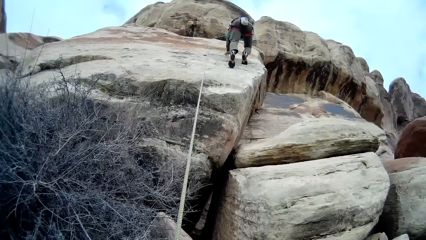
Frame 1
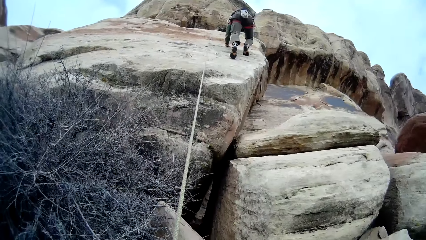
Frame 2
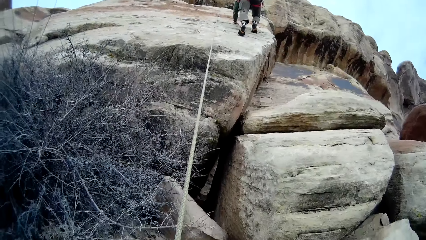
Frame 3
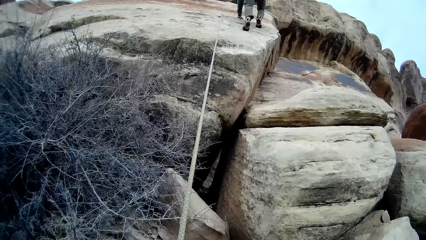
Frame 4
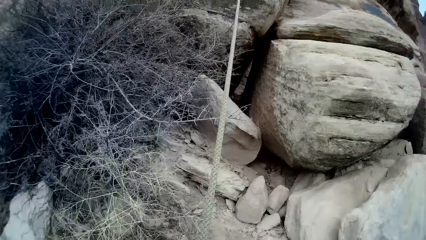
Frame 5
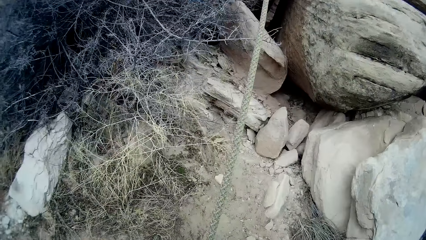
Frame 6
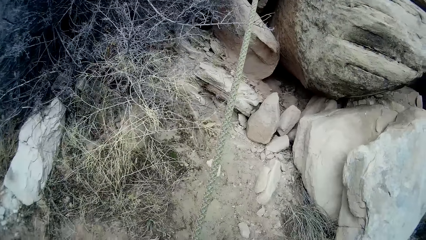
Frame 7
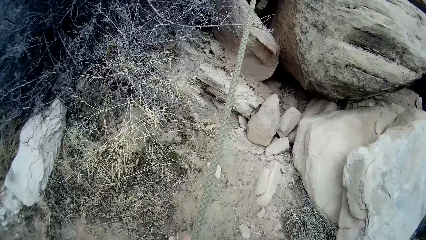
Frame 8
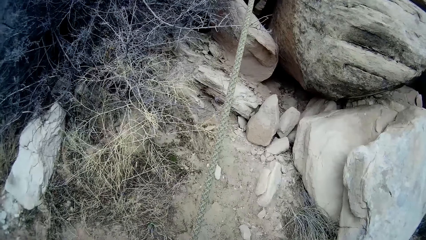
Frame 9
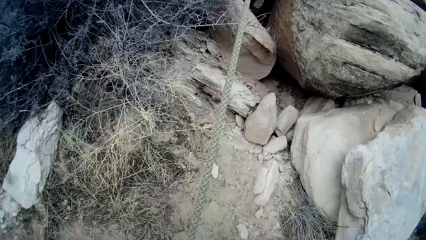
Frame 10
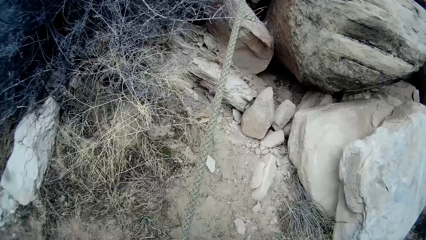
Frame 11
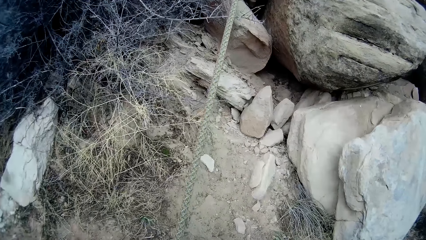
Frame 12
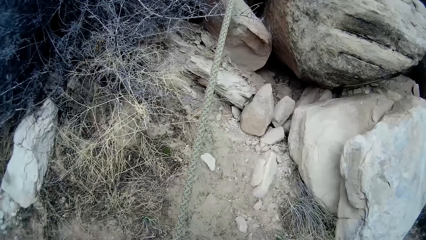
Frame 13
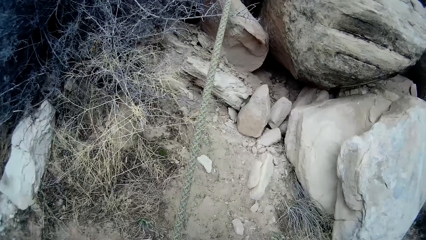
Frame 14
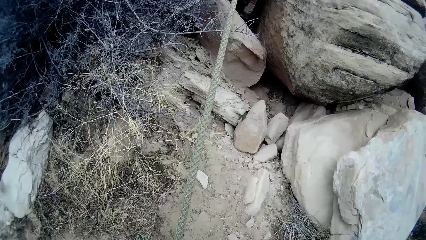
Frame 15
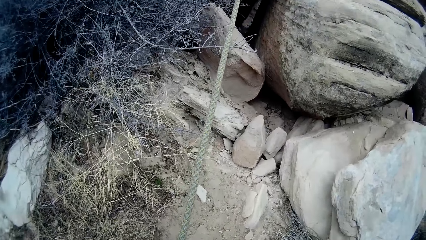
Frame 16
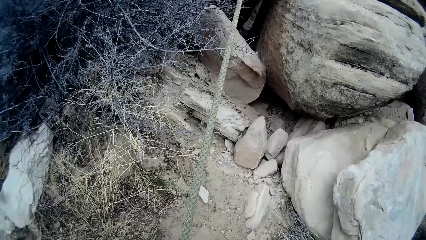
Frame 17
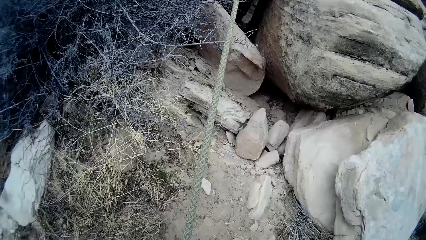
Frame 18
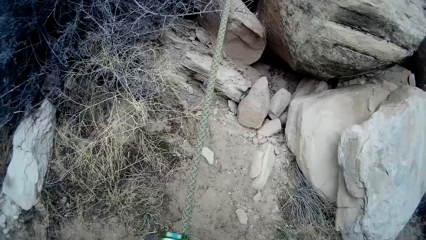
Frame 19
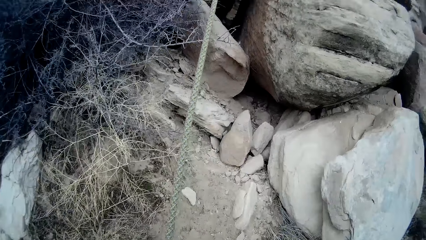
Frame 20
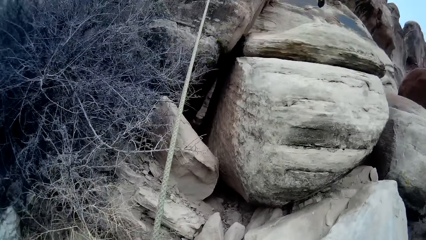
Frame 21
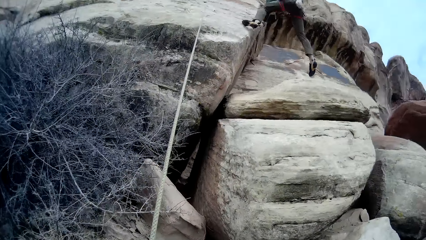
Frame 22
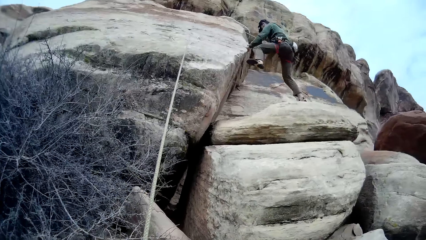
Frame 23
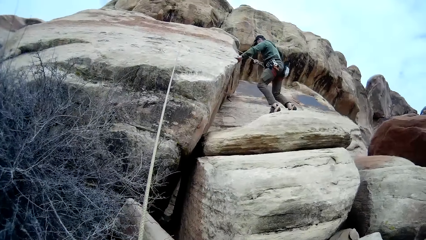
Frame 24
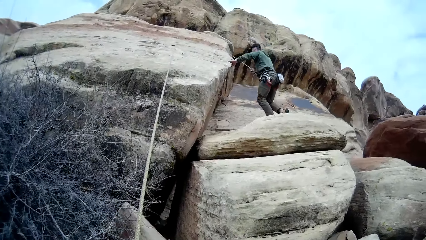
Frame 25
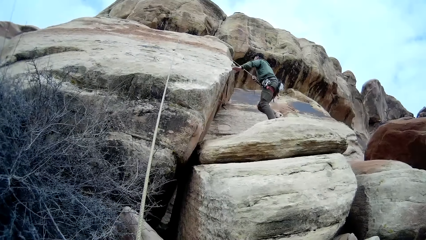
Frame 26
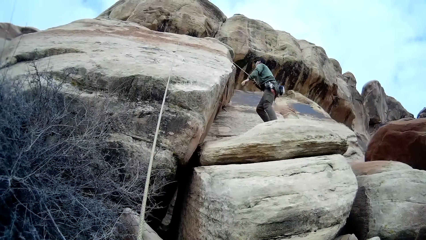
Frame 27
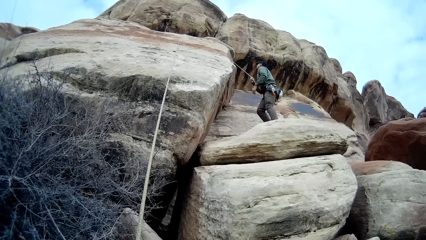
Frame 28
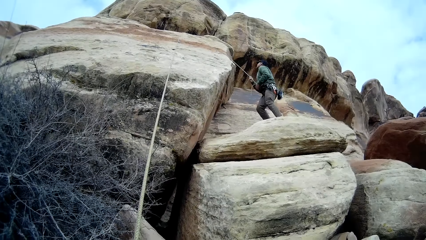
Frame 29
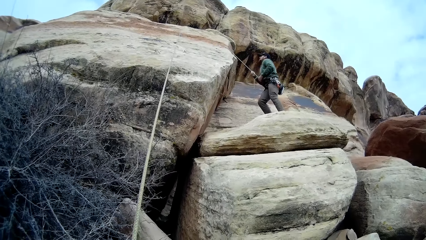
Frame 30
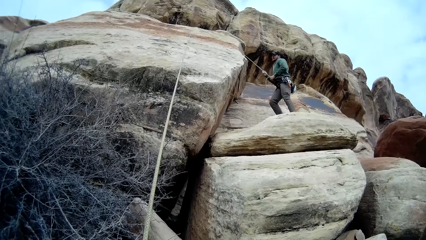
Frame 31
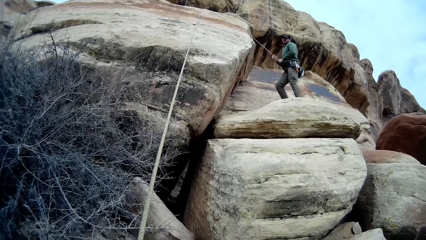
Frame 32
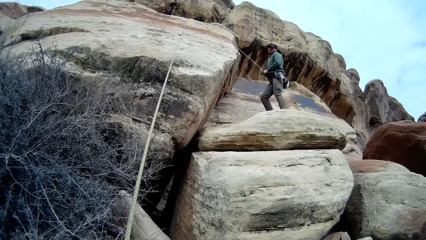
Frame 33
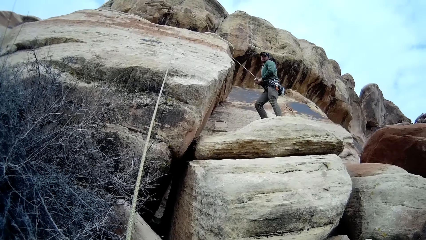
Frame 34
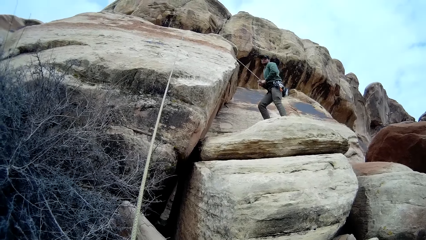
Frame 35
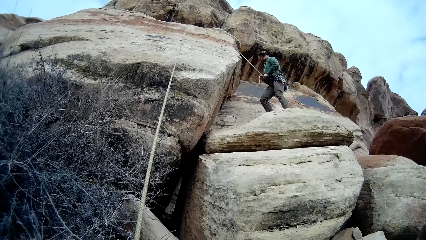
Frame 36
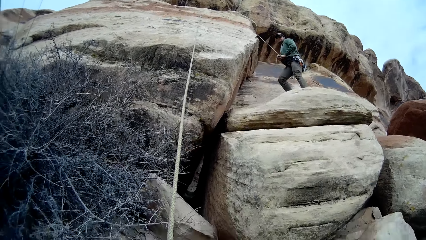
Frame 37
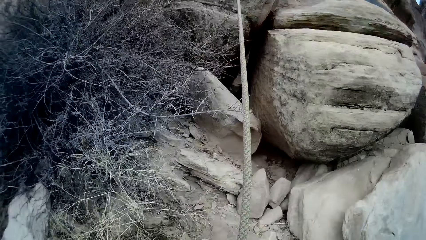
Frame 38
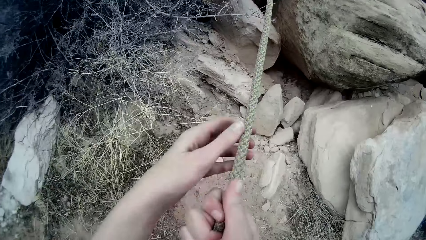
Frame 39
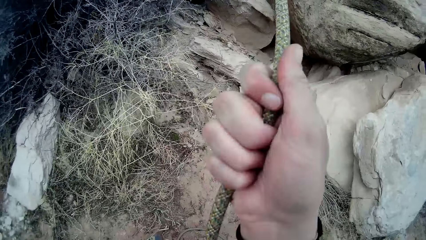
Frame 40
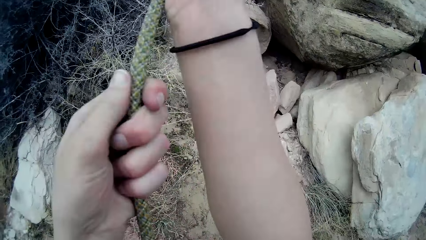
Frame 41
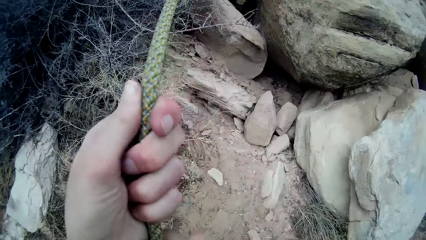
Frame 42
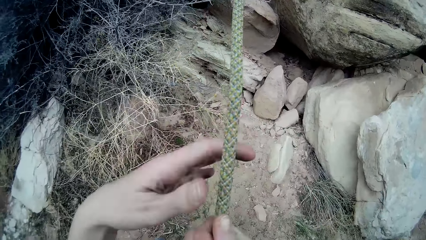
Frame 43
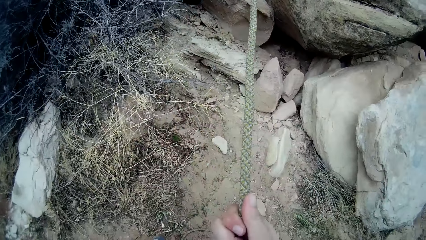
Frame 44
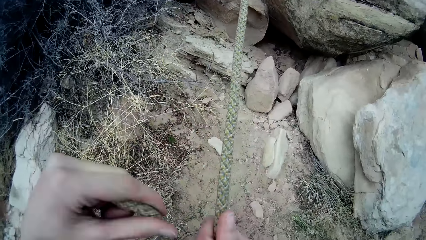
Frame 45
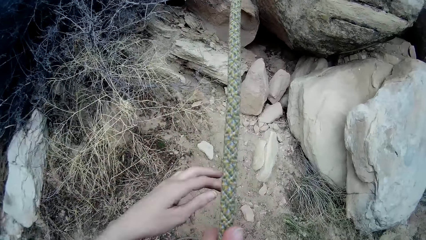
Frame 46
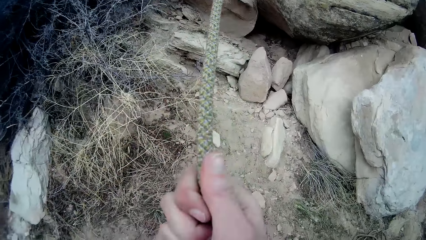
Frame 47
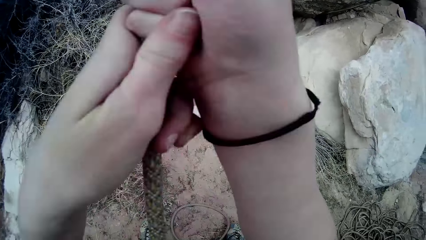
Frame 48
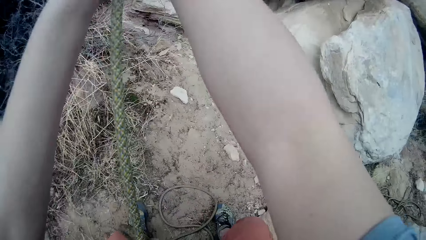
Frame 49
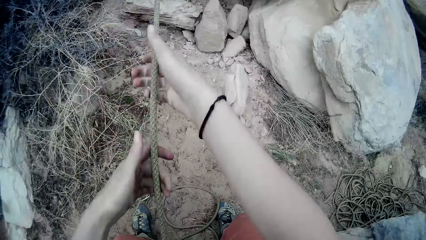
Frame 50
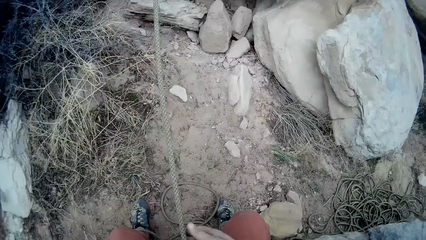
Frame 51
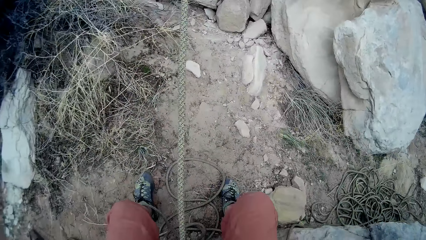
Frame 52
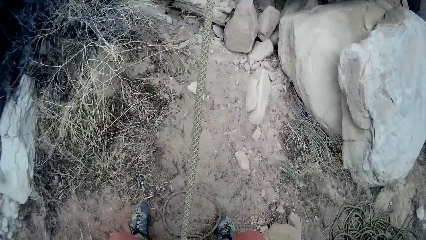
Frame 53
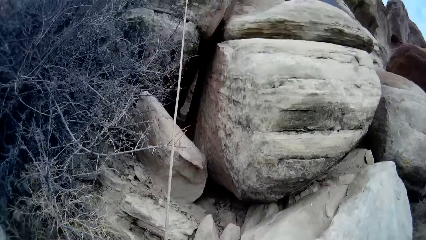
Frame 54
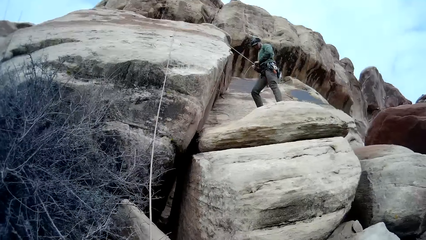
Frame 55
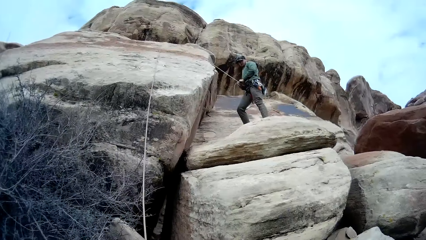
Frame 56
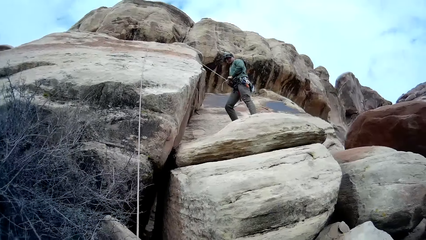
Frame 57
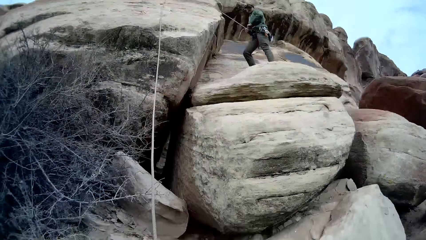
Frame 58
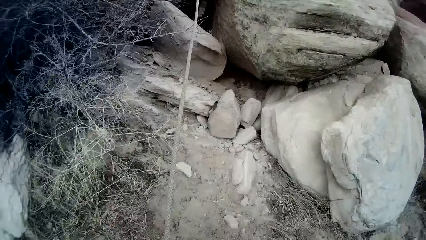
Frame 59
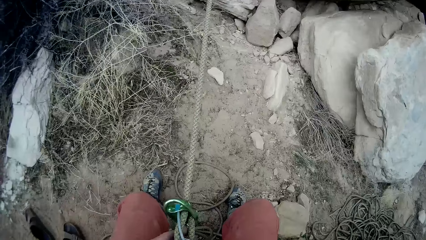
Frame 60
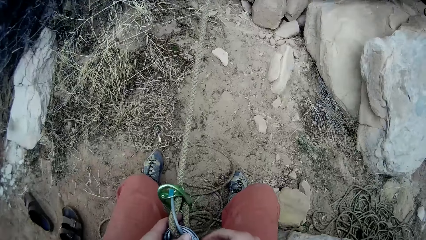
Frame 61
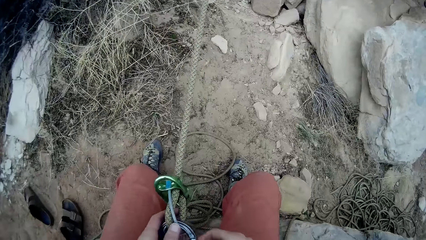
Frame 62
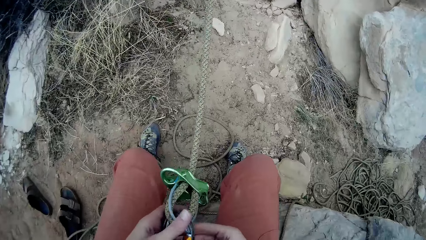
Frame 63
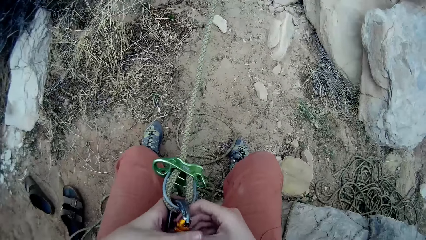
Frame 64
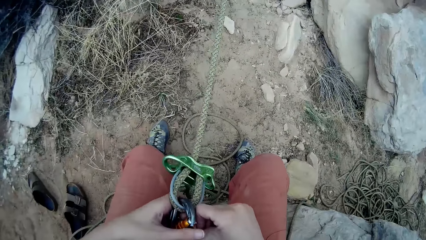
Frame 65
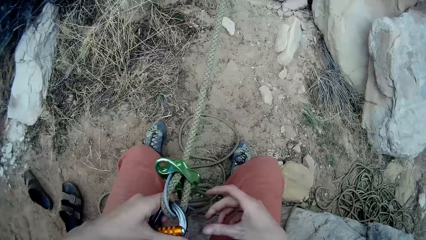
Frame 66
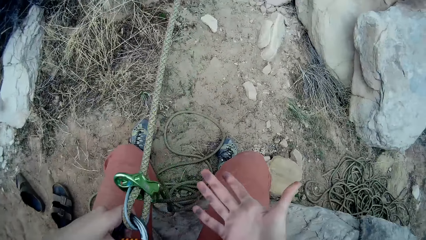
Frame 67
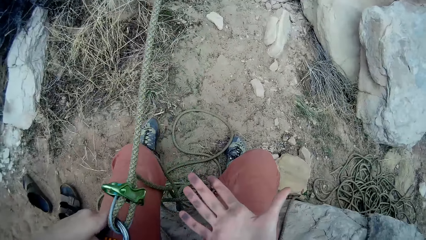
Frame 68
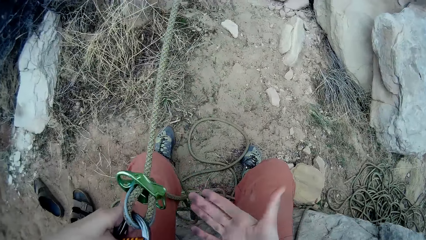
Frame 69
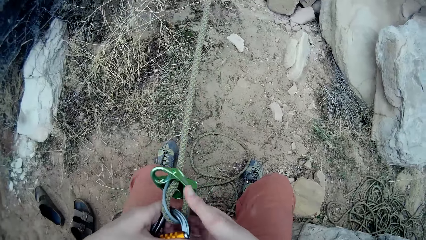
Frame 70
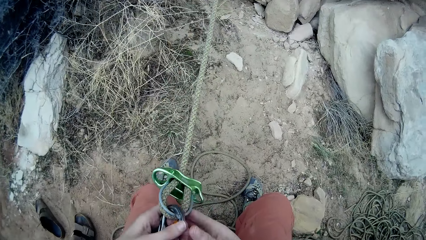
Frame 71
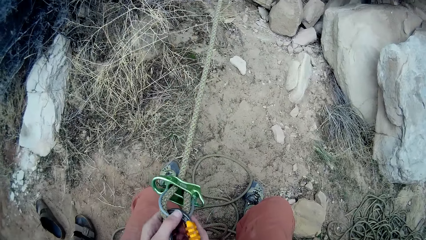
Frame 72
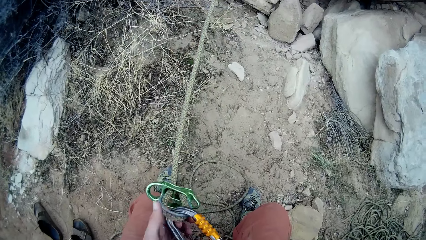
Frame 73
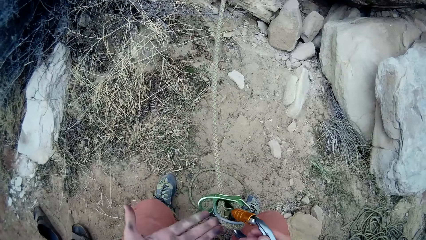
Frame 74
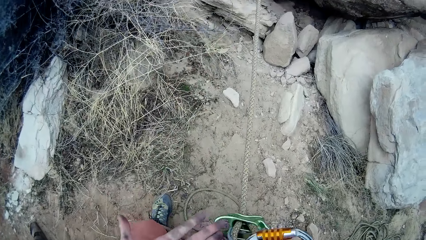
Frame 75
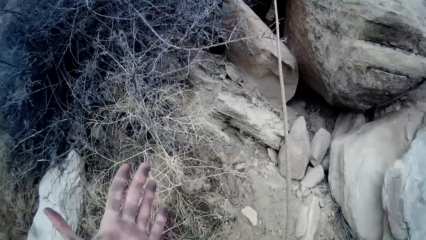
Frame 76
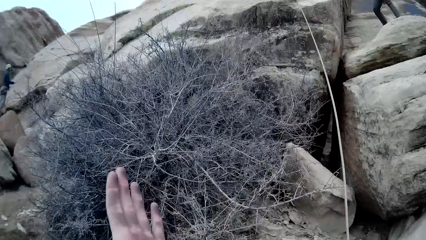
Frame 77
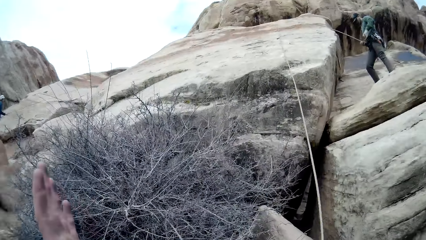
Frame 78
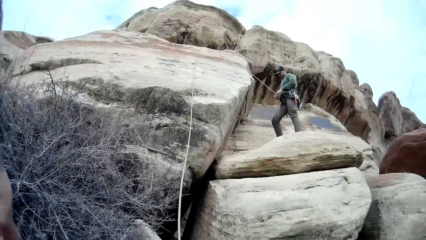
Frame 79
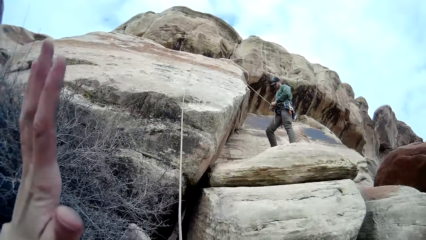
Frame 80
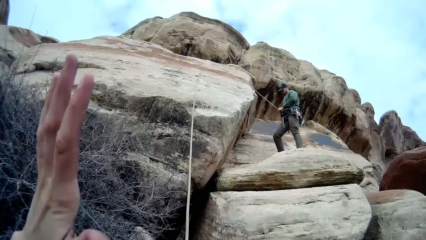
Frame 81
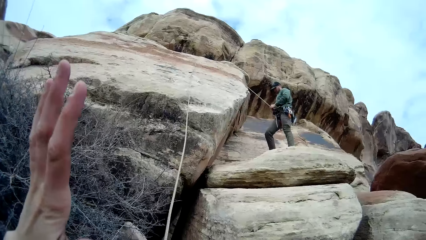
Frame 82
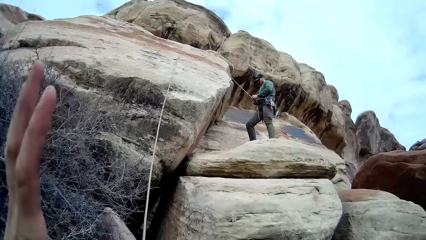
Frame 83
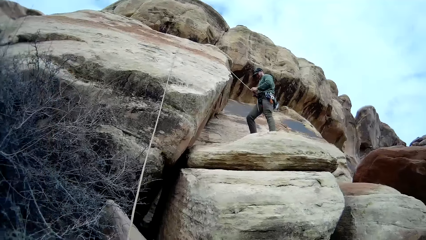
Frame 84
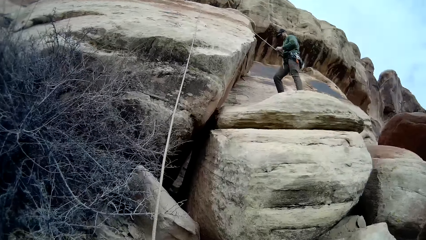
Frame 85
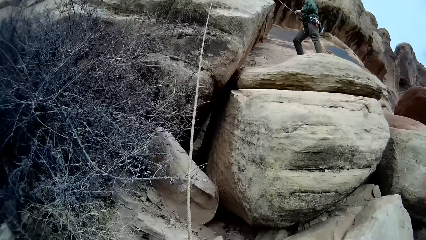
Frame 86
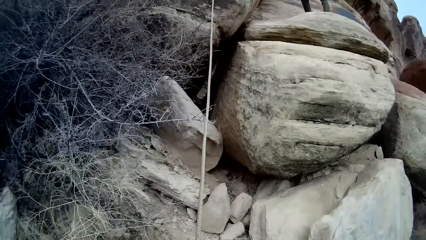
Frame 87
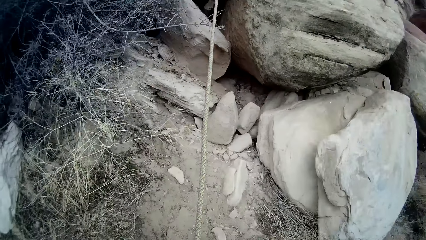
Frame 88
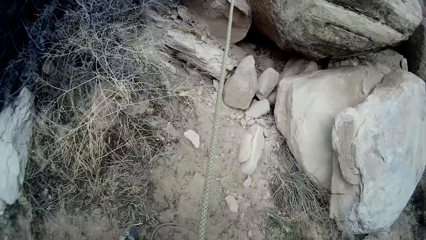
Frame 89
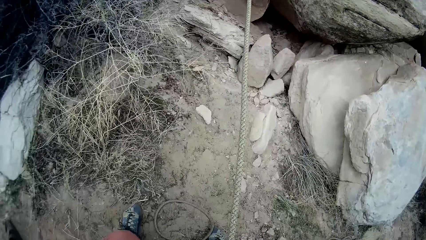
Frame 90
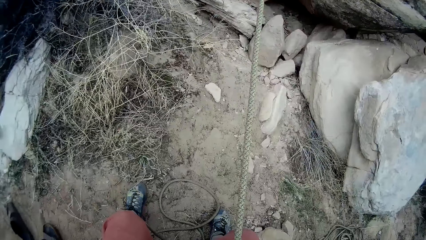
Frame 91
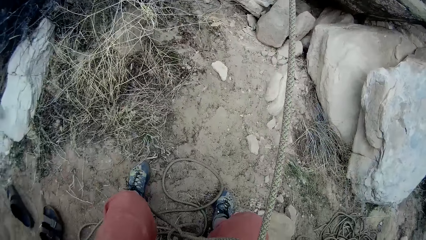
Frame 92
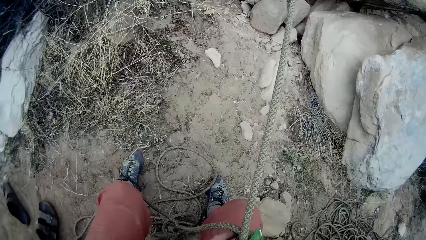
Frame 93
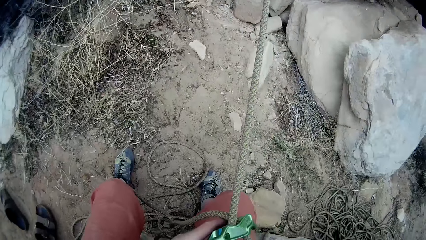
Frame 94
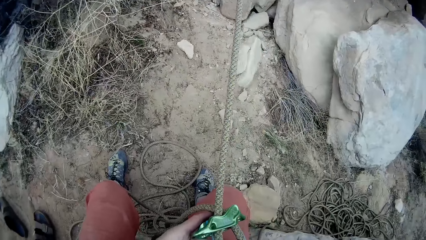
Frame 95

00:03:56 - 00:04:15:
The camera wearer adjusts a rope with a hand. He looks around a mountain. A man adjusts the rope with a hand. The camera wearer pulls the rope with a hand. He tightens the rope. He adjusts a hook on the rope with a hand. The man adjusts the rope with a hand. The camera wearer raises his left hand.
